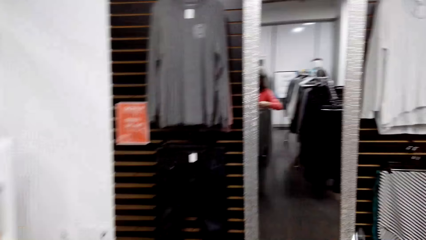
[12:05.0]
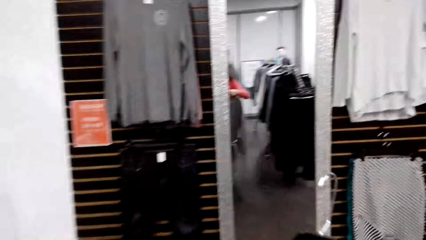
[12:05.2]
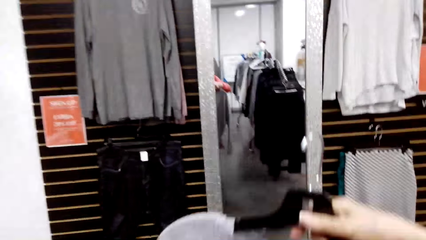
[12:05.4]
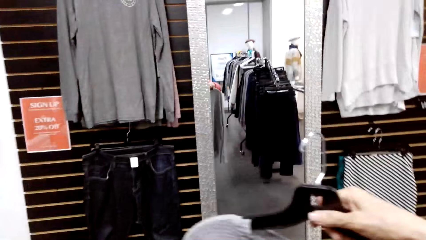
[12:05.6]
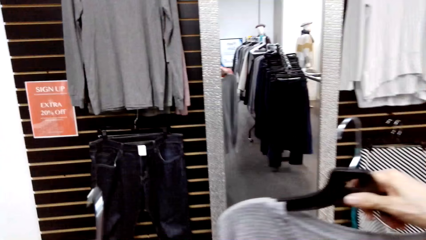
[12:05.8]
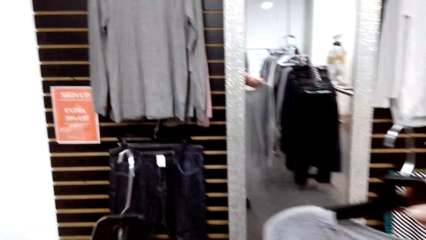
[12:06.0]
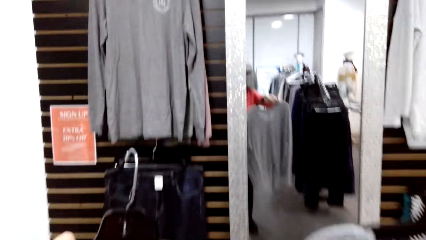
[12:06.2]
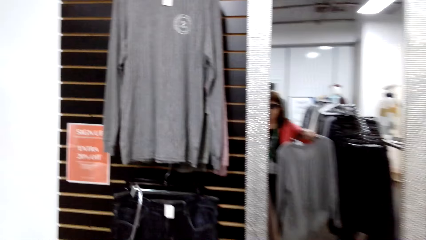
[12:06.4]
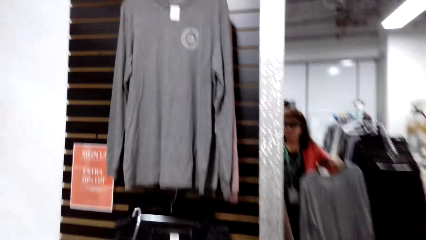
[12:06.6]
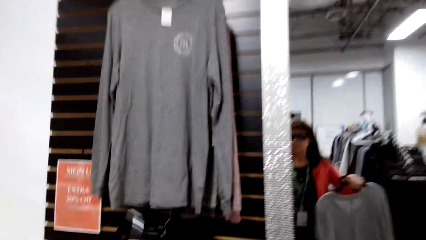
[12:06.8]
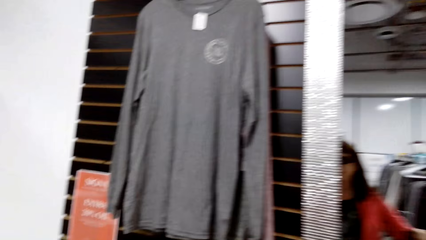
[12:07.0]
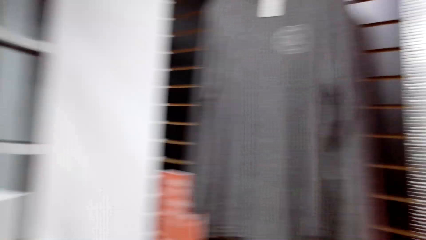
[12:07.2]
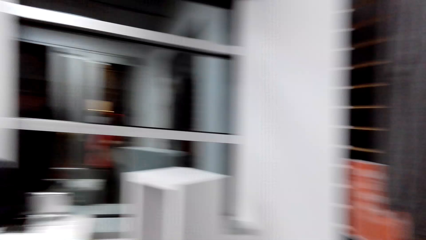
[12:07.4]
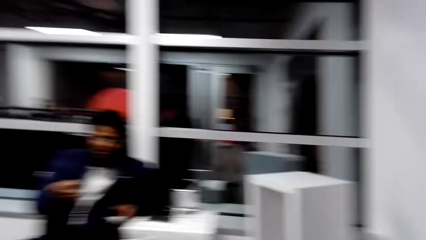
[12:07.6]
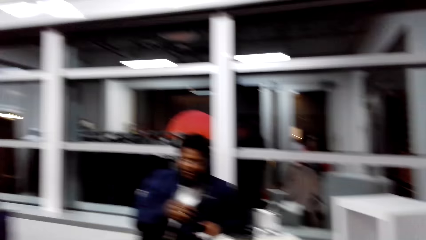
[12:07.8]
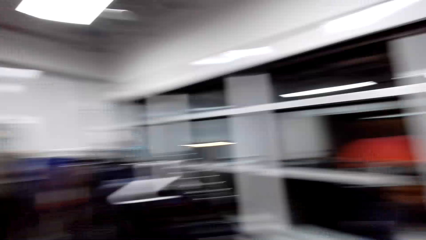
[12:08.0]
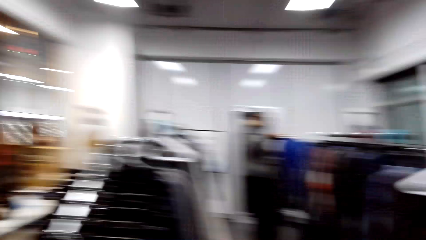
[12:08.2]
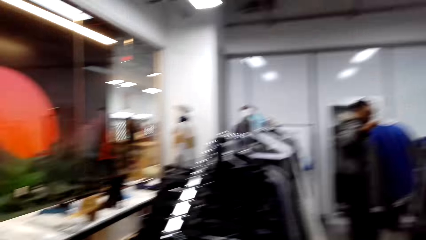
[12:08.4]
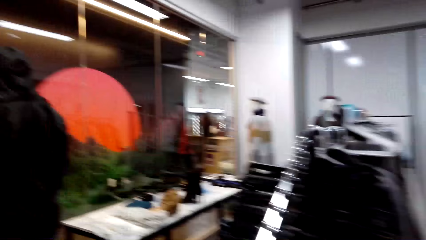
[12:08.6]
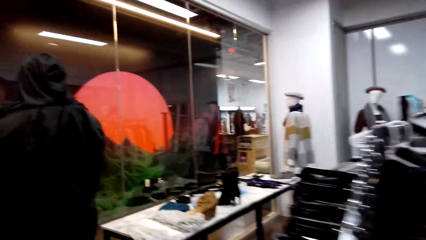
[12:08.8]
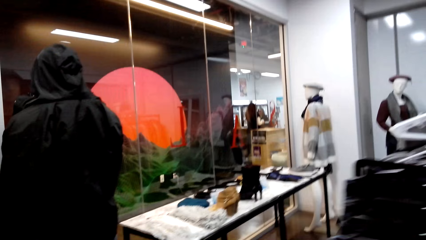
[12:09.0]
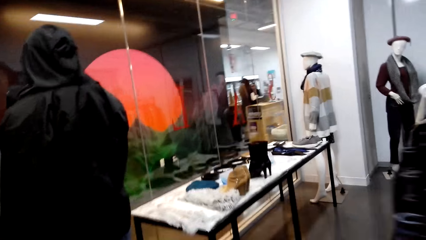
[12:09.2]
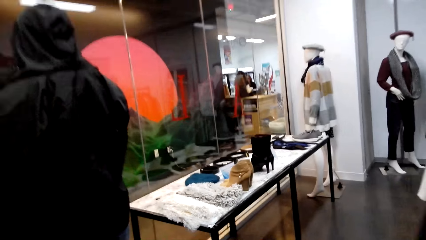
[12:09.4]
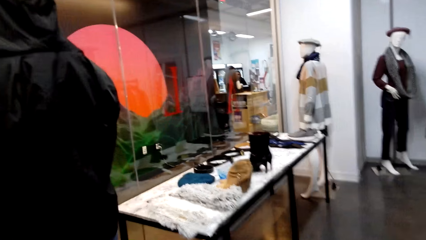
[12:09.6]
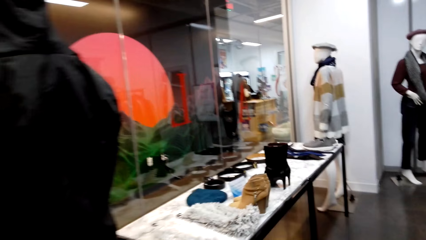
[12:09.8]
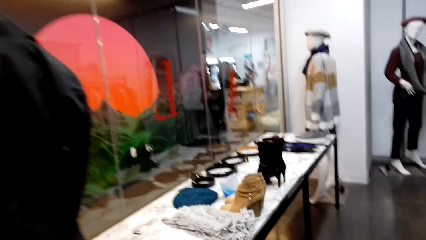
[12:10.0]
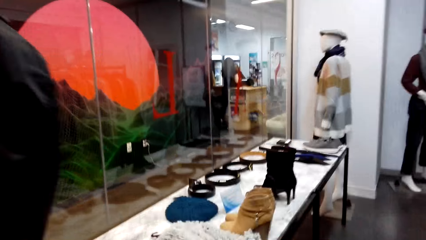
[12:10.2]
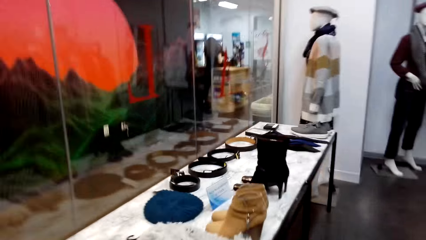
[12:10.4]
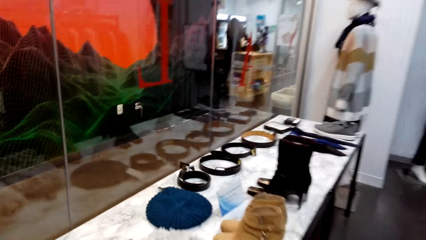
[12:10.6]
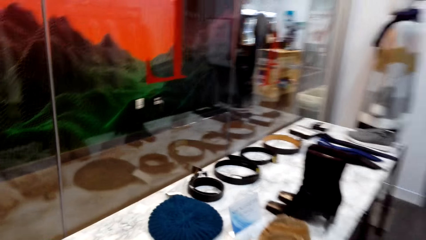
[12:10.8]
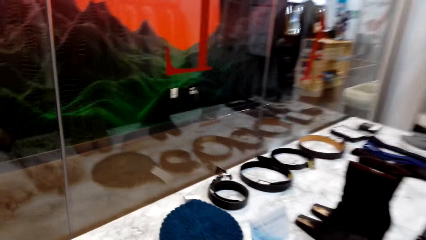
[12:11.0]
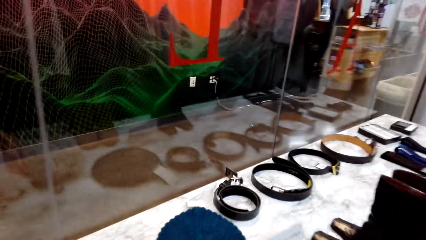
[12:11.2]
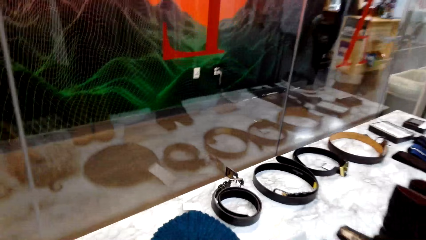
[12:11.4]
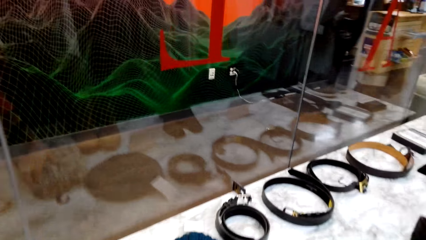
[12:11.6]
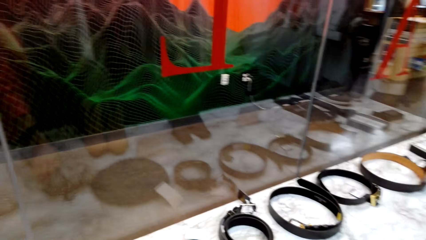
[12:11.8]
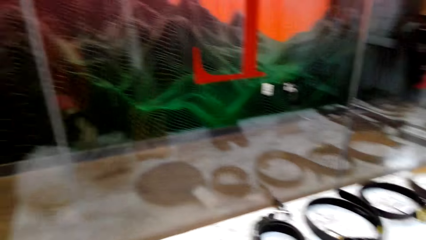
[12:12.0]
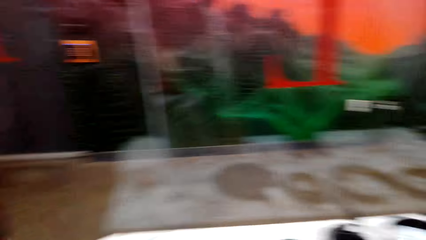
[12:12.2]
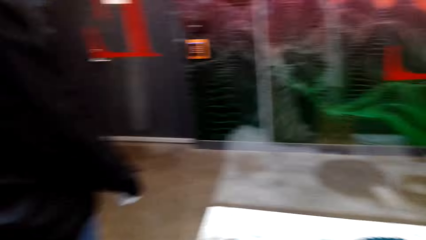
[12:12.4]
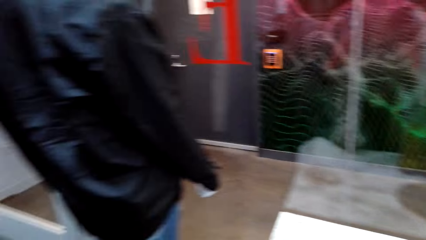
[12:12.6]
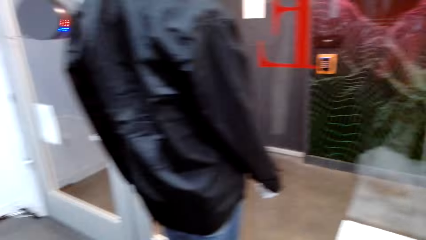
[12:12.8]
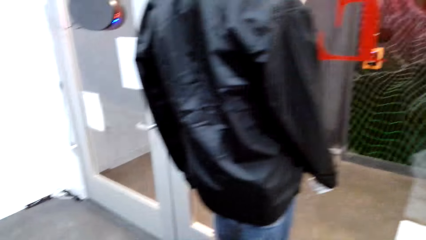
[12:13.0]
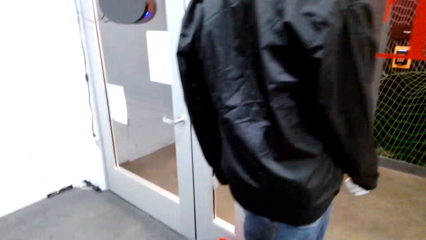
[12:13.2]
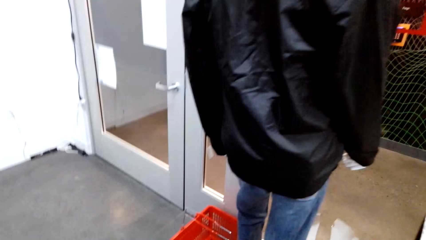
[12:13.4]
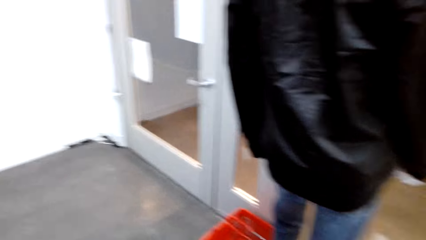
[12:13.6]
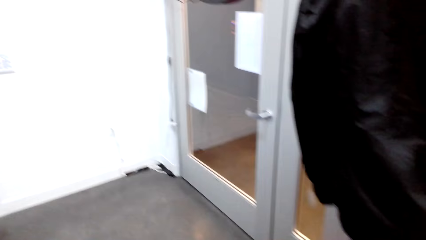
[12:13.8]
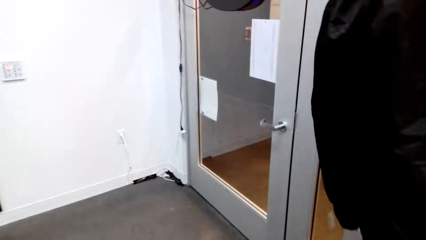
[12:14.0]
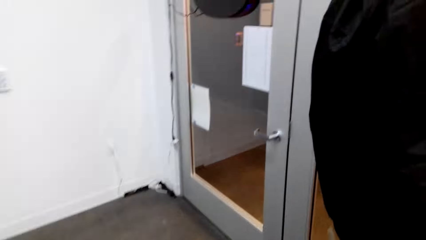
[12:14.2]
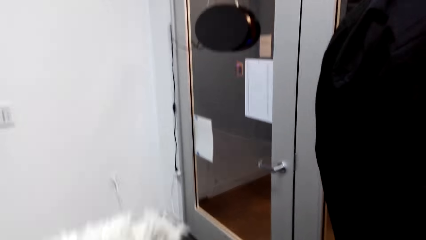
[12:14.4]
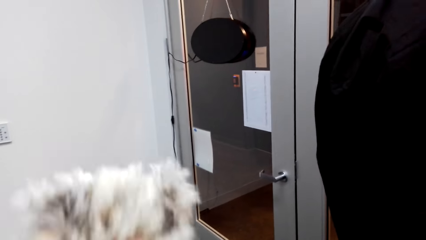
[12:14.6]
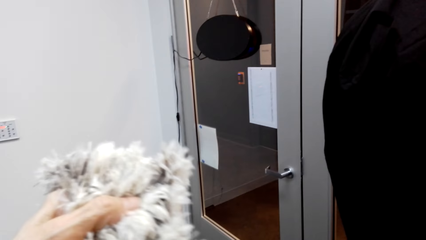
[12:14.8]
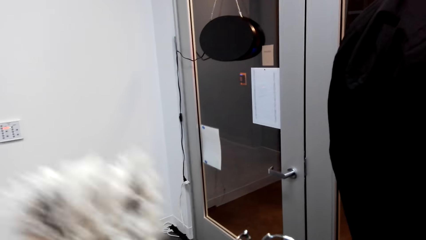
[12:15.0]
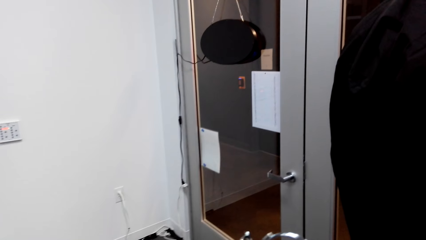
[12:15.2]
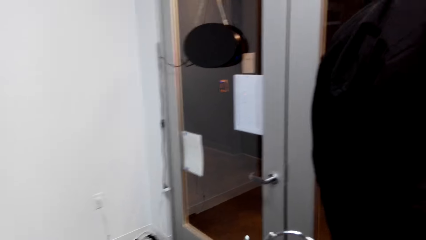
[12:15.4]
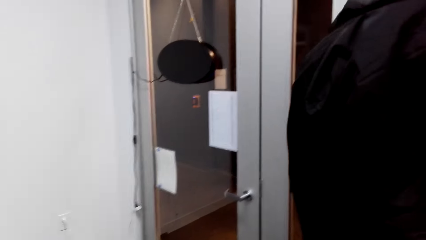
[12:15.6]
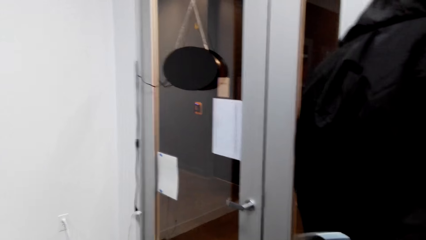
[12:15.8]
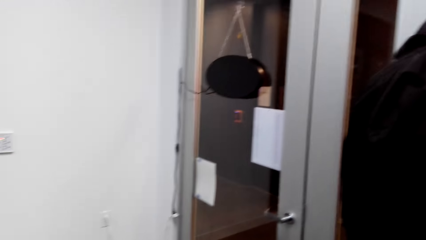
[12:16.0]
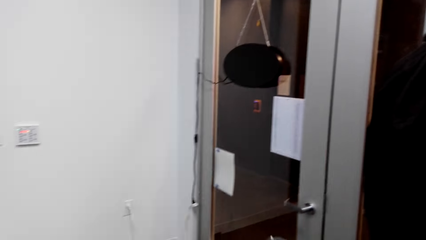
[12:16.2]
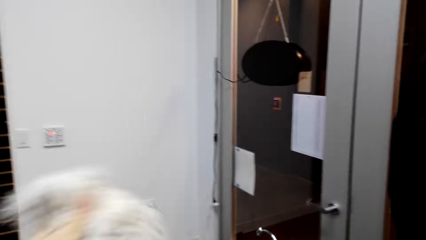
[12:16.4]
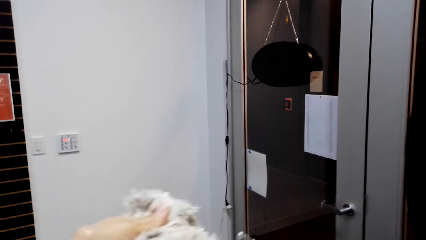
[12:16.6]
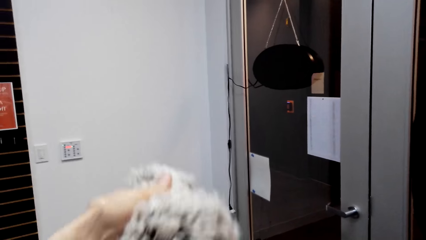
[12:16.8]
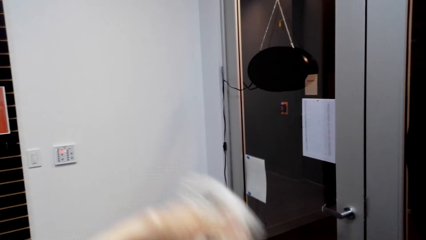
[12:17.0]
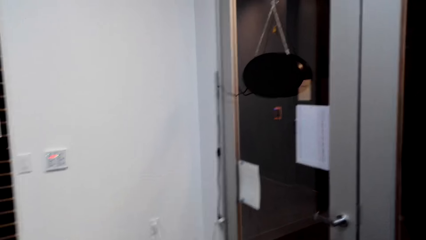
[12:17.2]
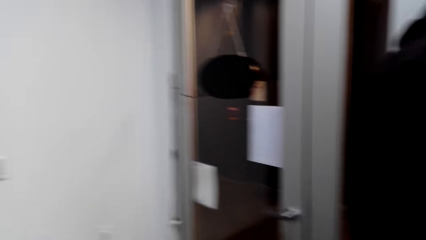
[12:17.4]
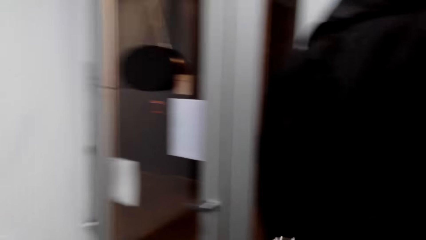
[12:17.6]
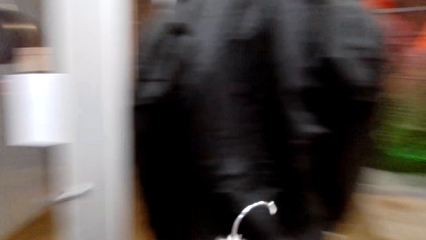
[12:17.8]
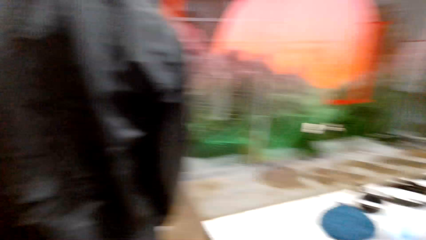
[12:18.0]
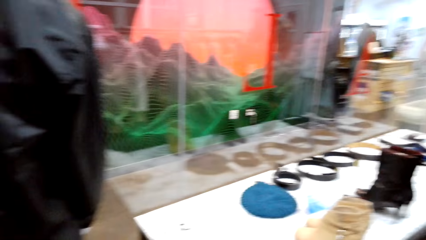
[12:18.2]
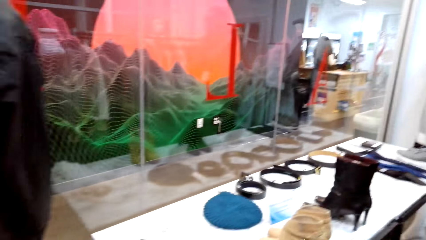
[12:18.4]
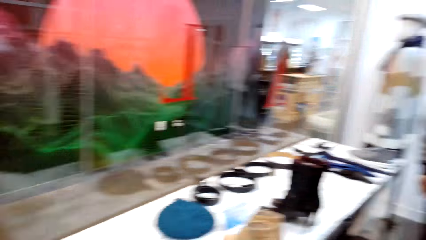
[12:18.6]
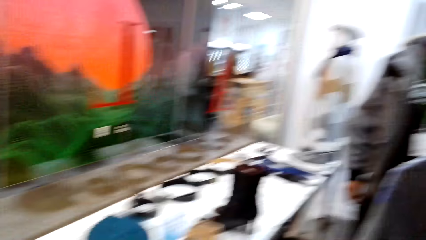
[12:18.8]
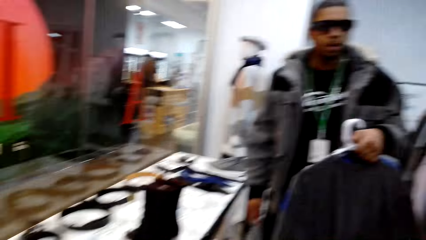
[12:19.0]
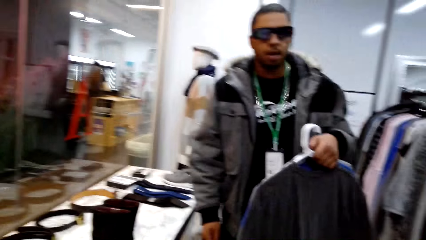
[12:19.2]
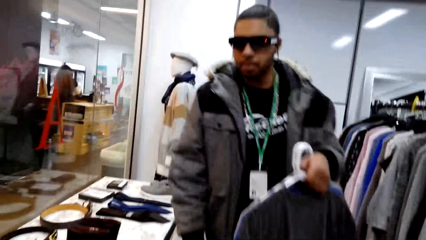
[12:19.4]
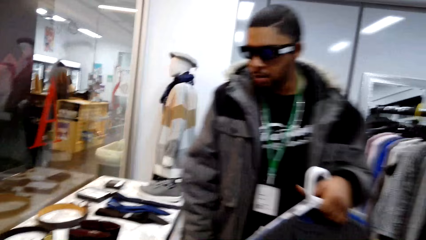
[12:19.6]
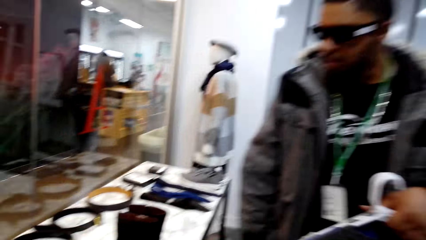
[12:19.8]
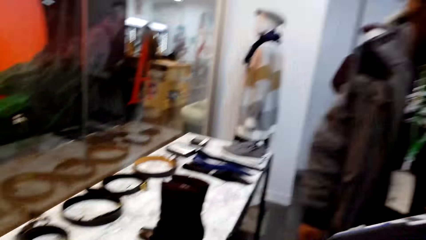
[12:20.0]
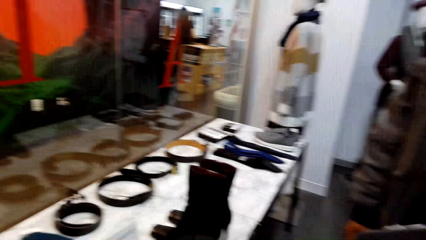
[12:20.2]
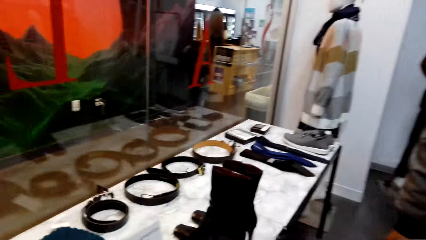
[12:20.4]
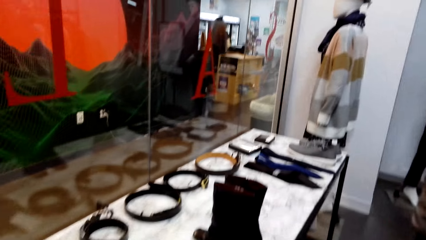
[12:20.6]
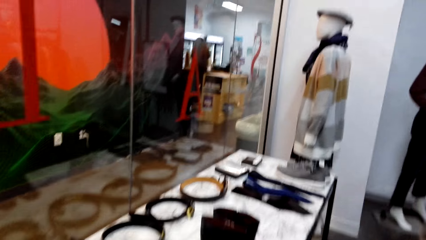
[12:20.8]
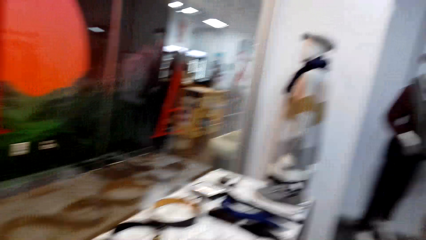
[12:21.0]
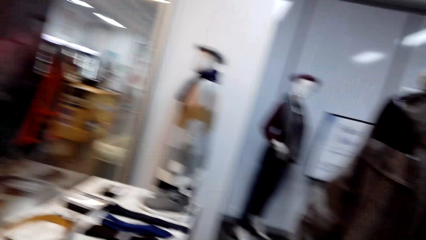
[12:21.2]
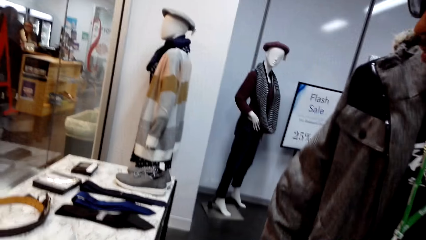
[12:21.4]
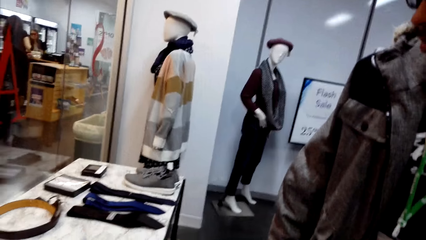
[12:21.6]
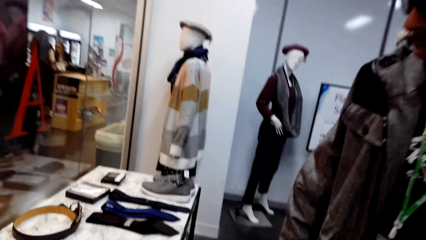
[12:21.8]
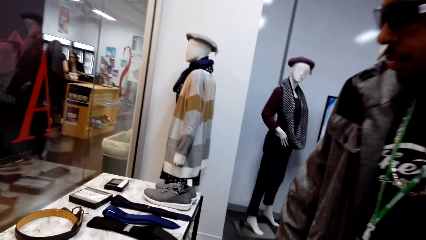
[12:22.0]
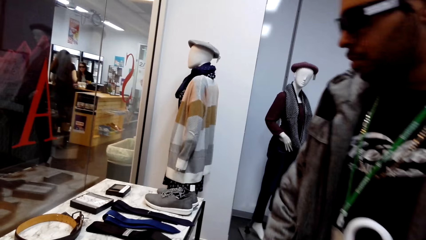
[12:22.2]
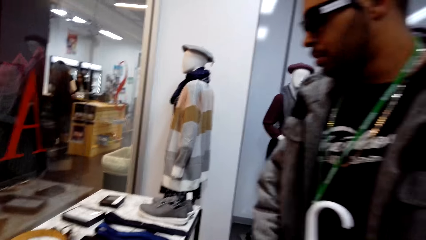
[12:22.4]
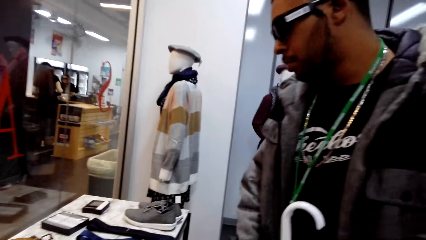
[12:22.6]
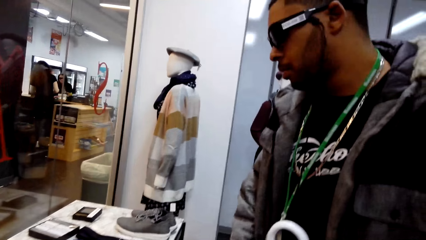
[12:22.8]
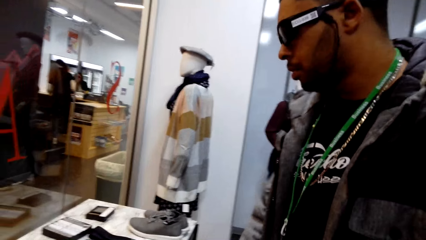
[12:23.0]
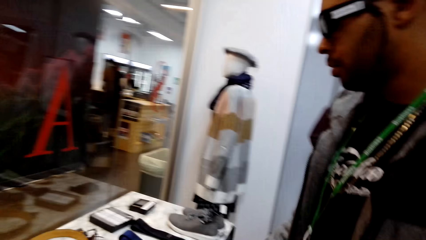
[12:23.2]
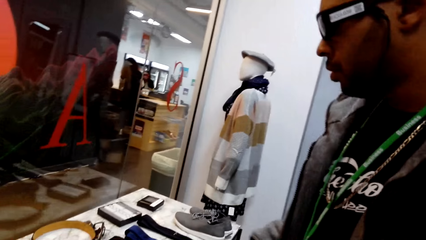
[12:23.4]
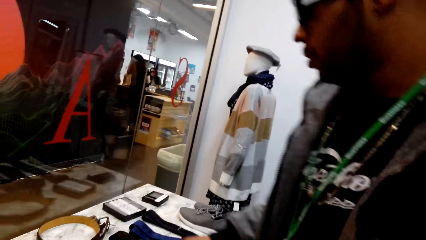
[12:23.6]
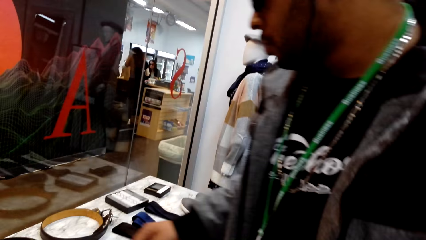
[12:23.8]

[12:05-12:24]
The camera wearer looks around. She holds a t-shirt with her right hand. She holds a neck scarf with her left hand. She talks to a man. She looks around. She talks to the man in the store.
